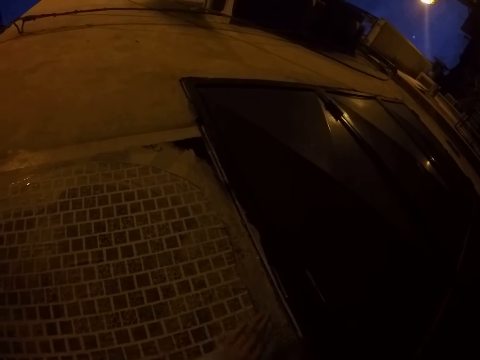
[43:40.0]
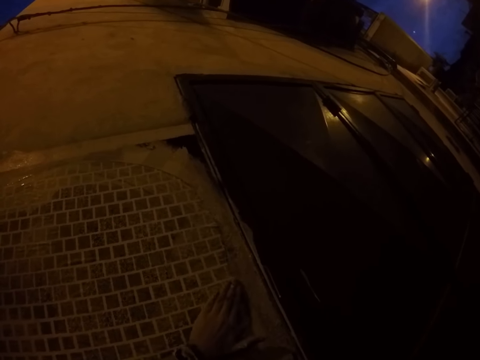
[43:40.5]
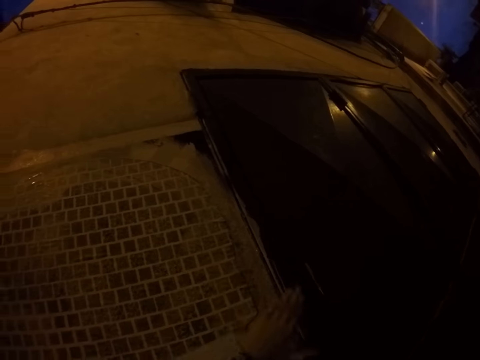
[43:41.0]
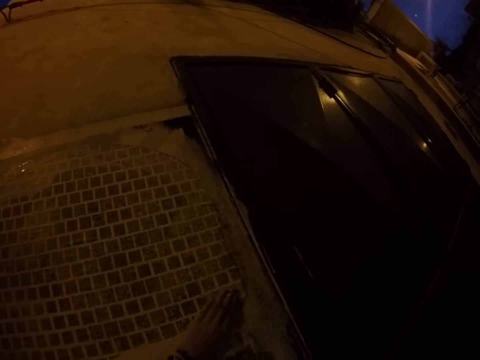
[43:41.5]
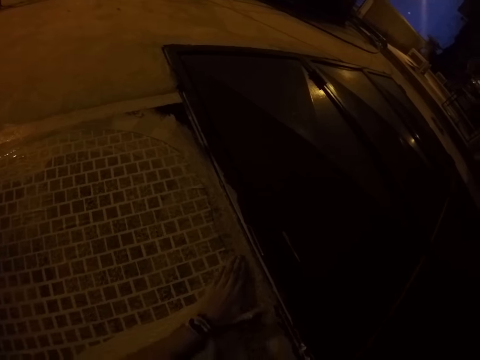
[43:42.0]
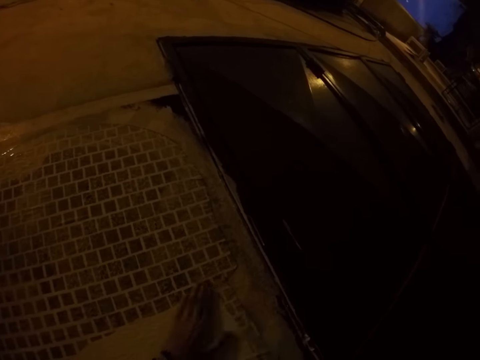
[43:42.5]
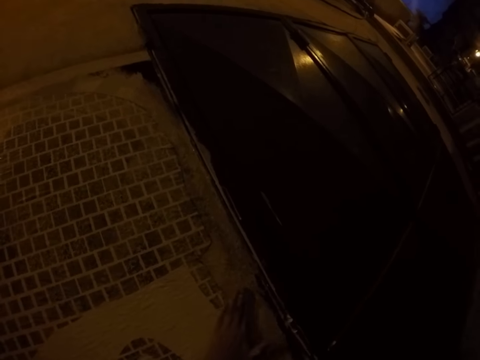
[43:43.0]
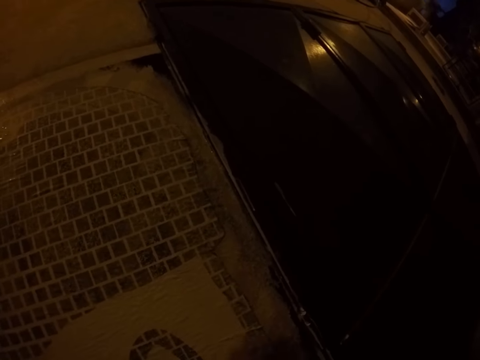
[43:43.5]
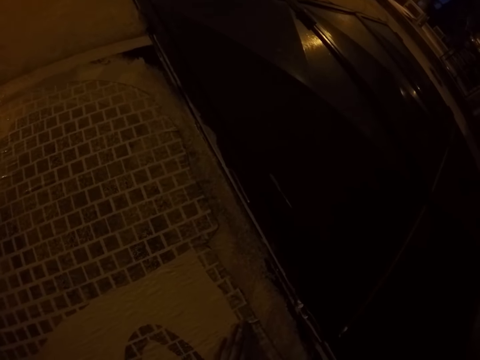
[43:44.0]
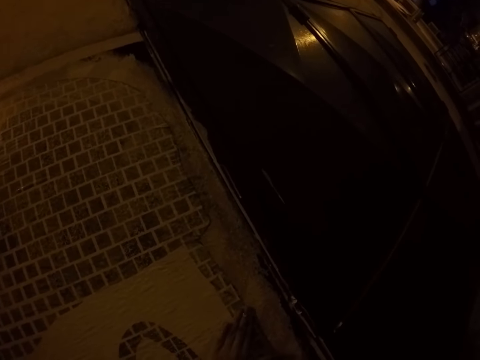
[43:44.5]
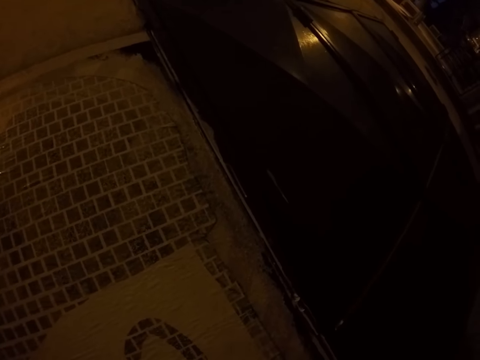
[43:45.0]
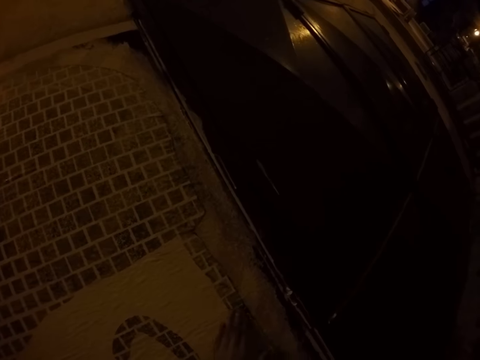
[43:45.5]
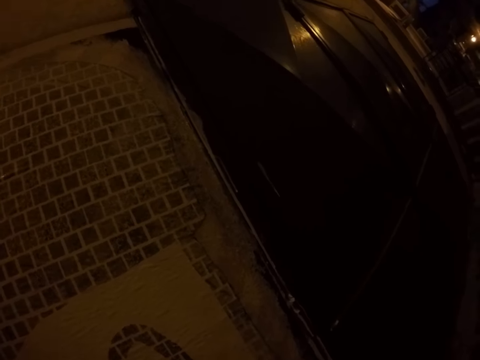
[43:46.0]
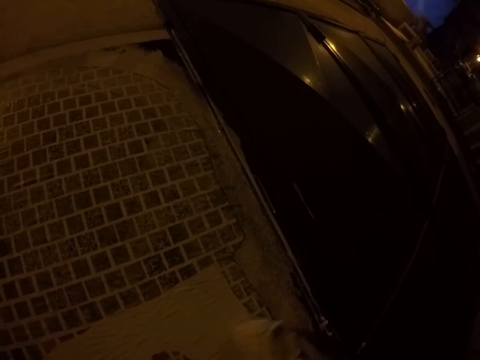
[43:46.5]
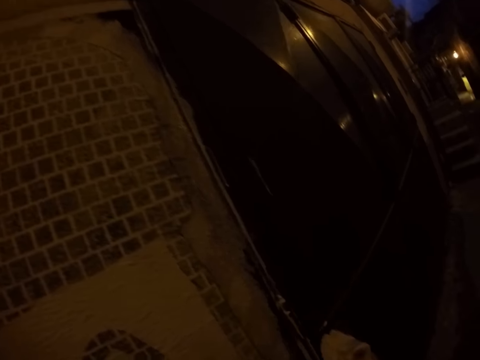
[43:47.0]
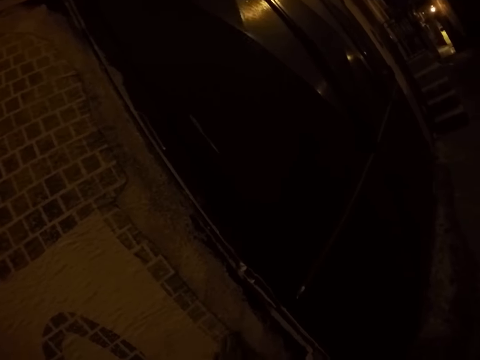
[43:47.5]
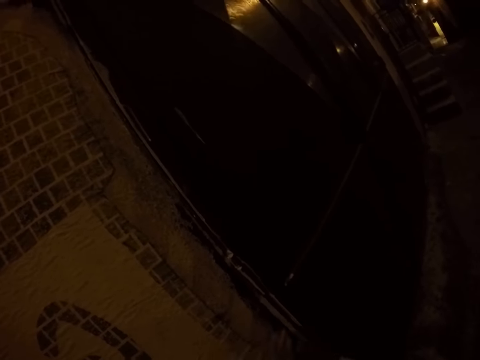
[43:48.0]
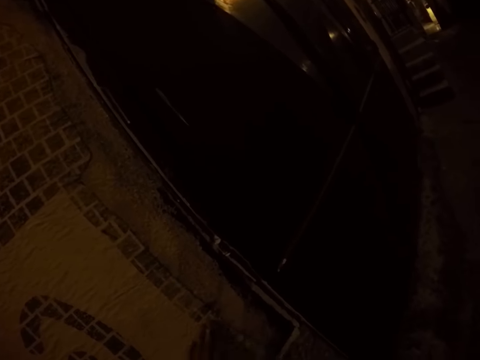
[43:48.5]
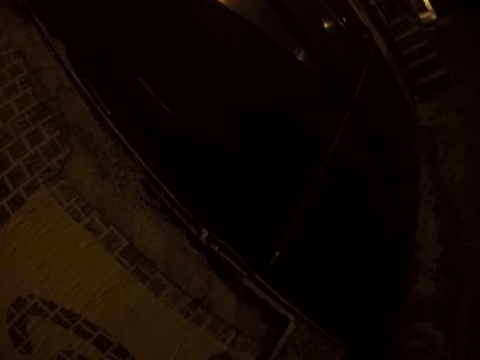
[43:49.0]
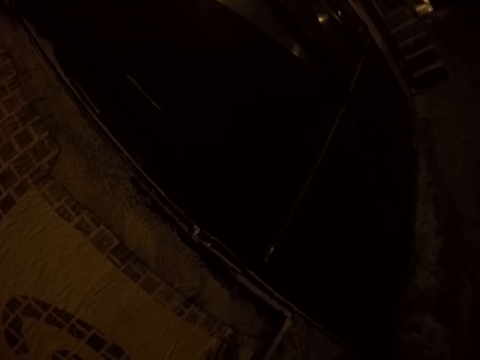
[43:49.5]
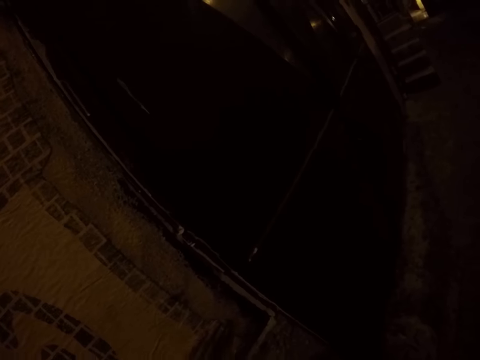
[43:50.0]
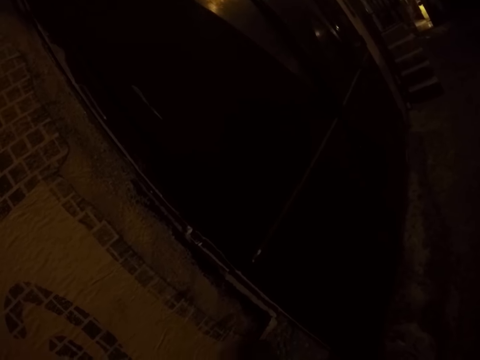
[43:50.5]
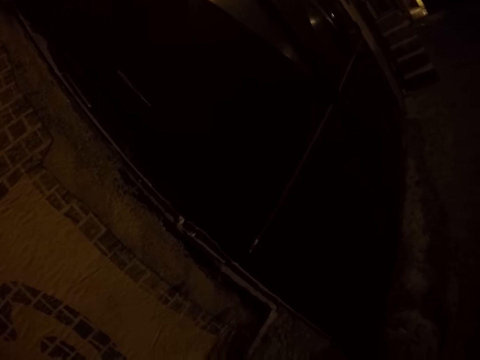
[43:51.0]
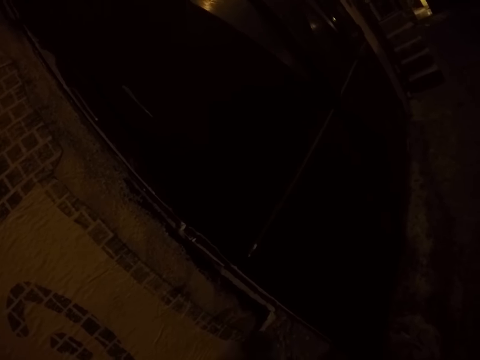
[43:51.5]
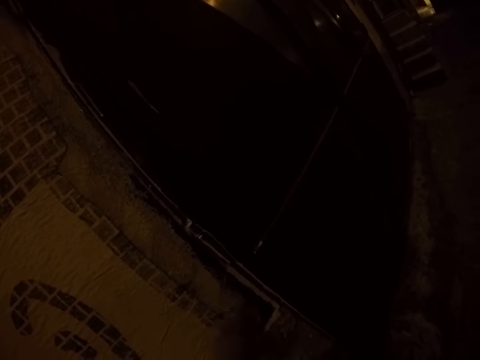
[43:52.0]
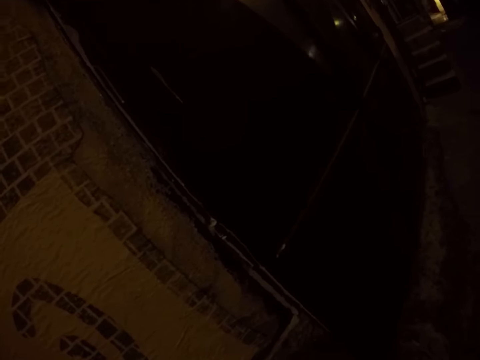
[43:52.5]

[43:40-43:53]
The camera wearer wipes the drawing on the wall with the paintbrush in his right hand. He smoothens the drawing on the wall with his left hand.

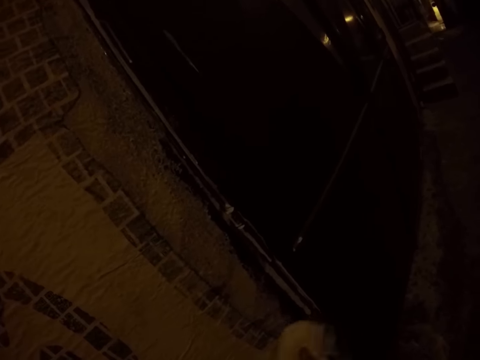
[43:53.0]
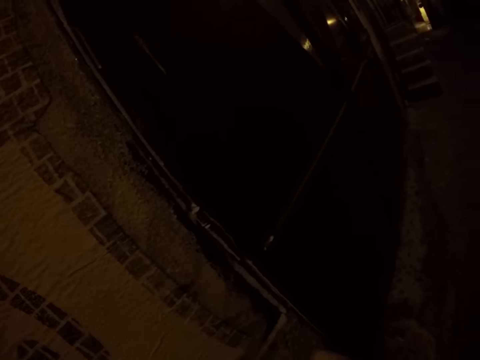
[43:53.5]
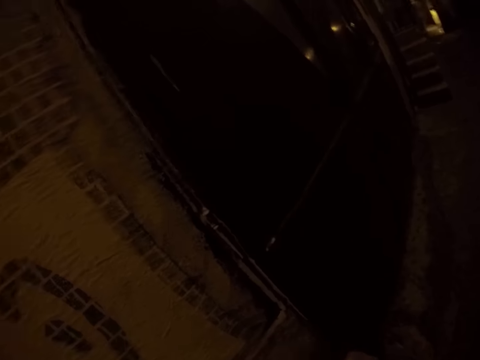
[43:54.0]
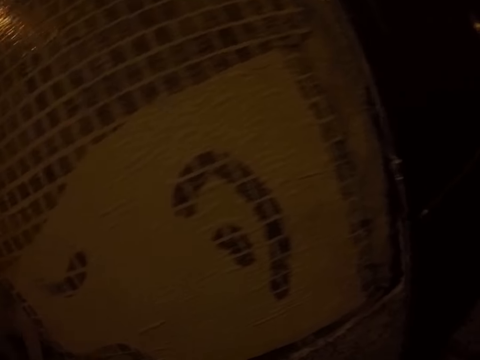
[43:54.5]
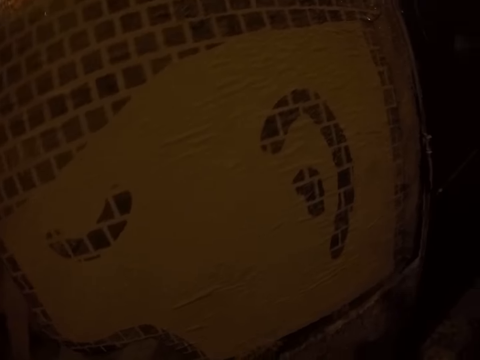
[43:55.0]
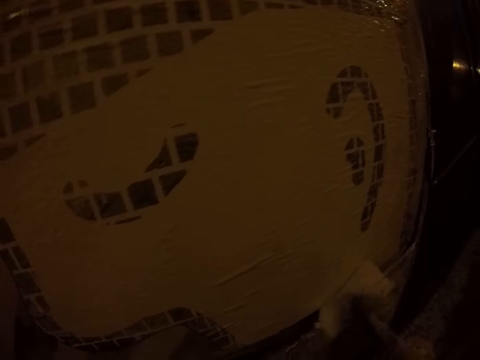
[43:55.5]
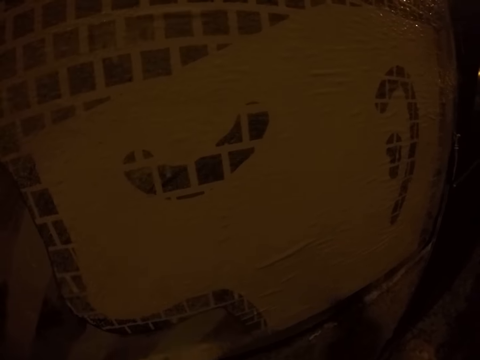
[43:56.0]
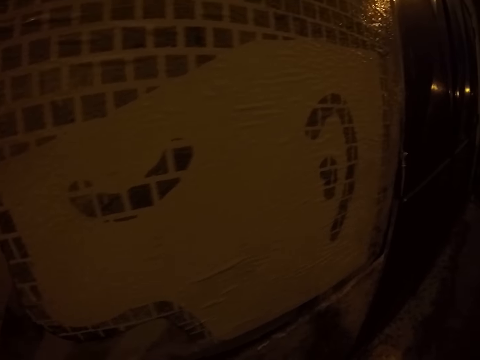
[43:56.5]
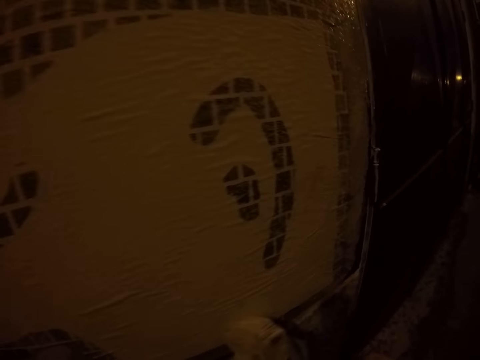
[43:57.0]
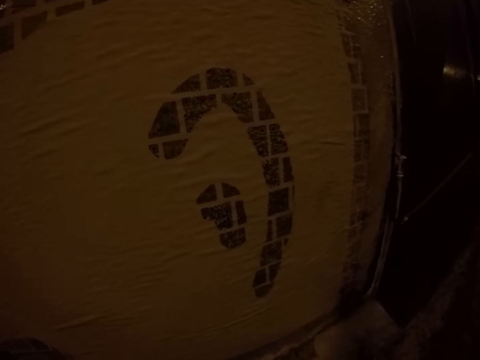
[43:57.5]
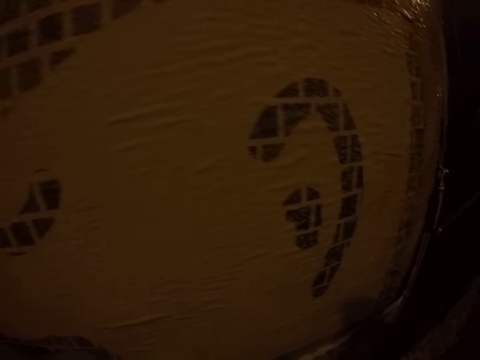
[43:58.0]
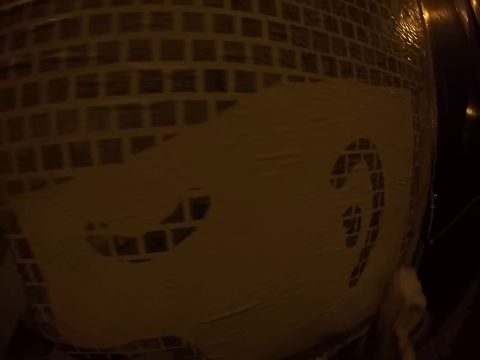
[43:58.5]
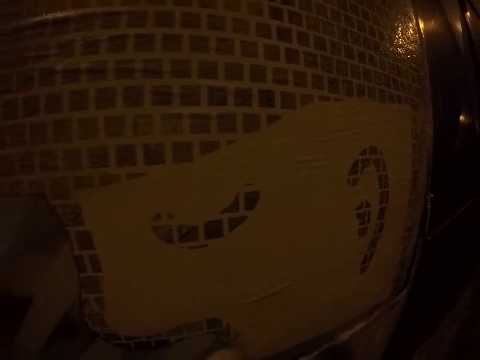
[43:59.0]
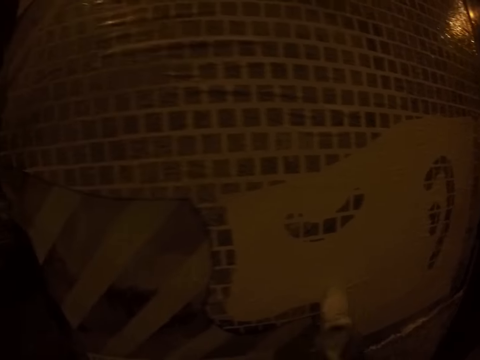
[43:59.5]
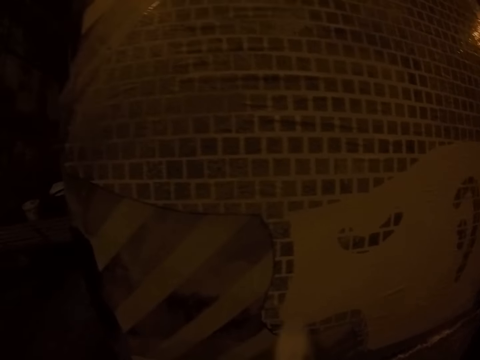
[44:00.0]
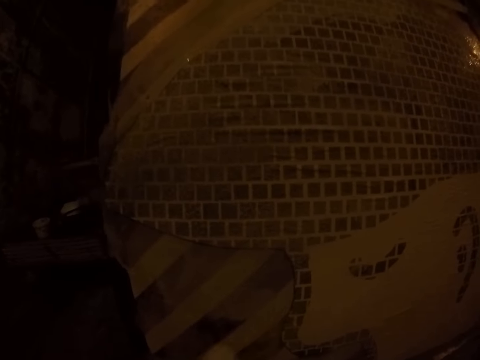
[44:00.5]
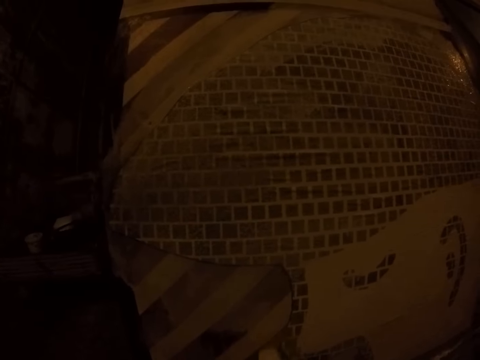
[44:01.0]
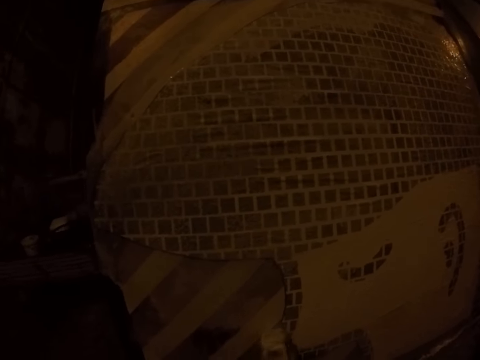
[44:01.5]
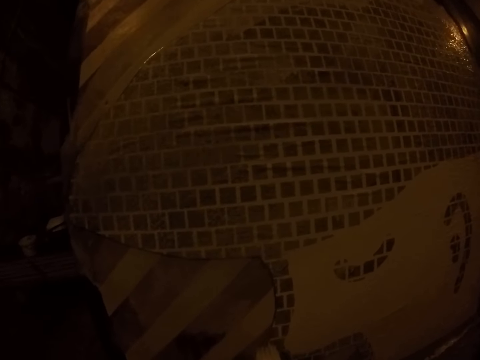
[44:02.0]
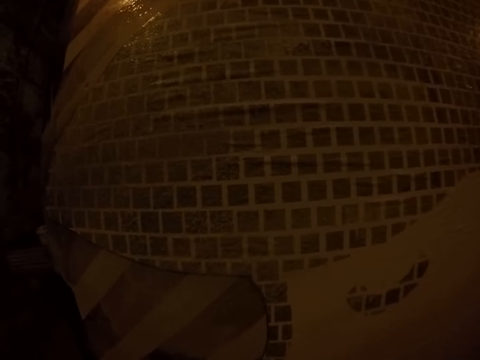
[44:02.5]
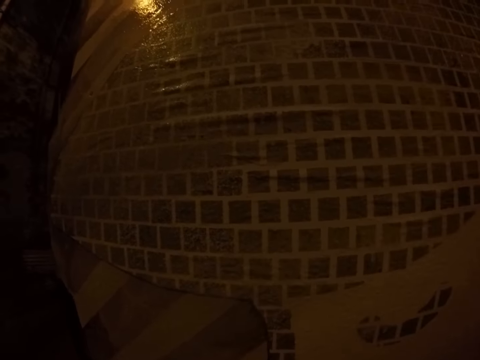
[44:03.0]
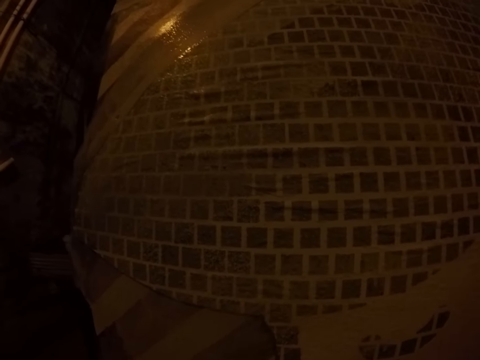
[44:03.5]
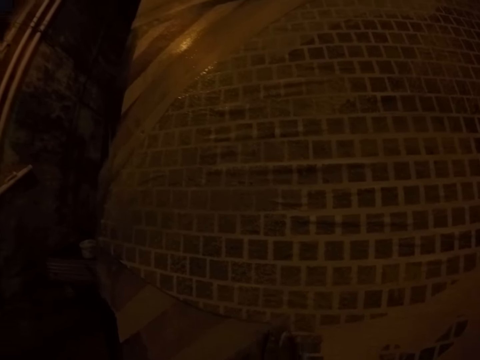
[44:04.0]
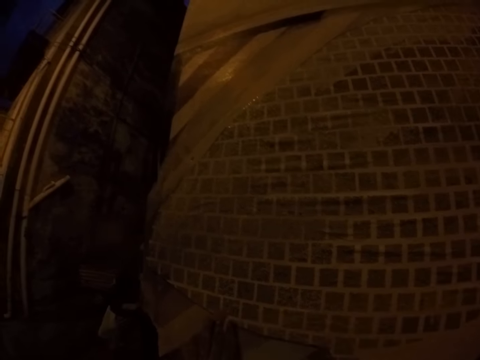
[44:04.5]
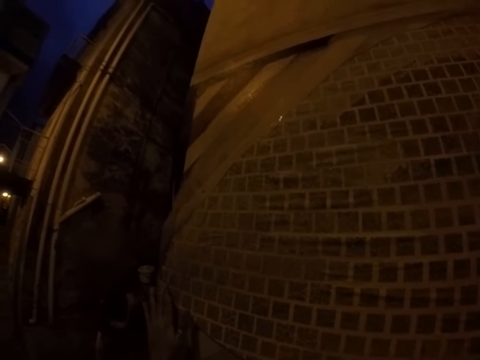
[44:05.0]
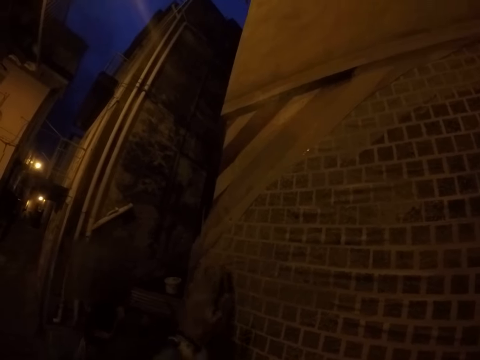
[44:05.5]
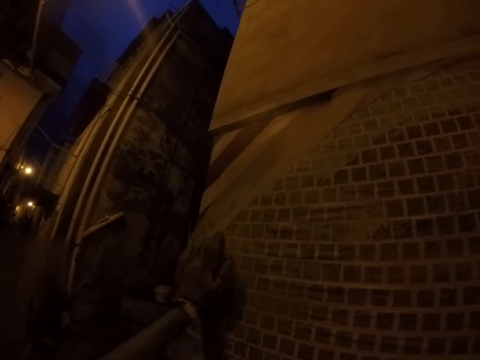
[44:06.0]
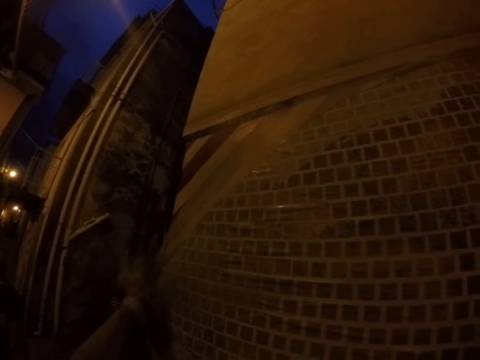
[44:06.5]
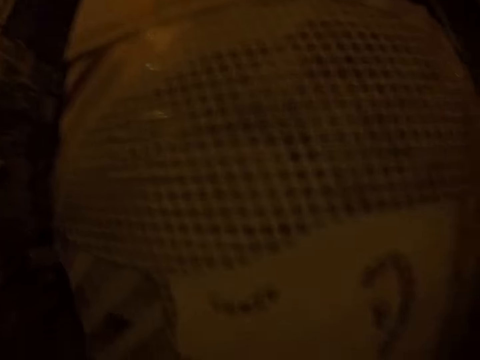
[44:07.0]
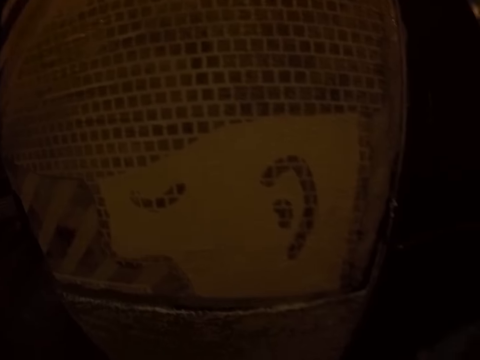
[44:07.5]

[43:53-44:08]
The camera wearer paints the drawing on the wall with the paintbrush in his right hand. He wipes the drawing on the wall with his left hand. He spreads paint.
